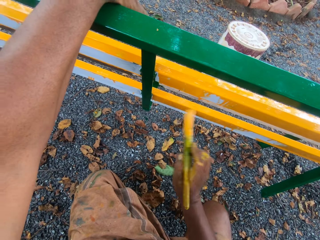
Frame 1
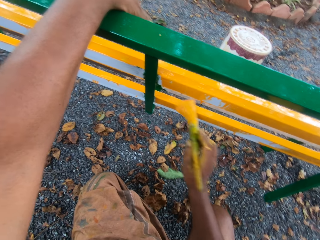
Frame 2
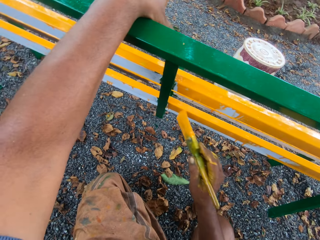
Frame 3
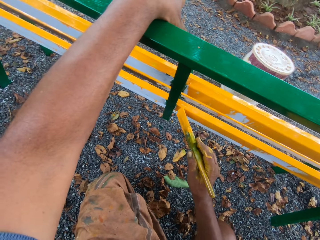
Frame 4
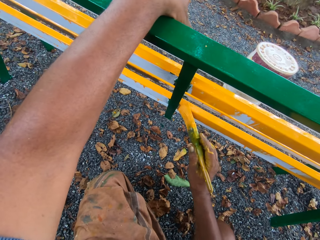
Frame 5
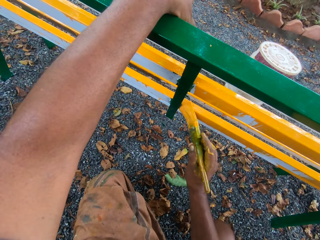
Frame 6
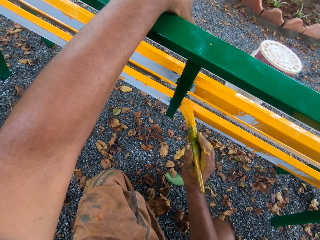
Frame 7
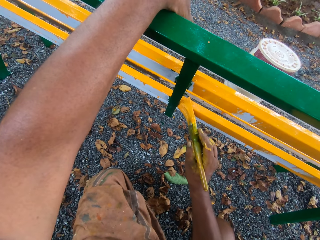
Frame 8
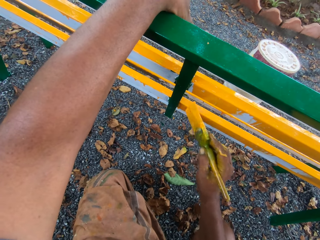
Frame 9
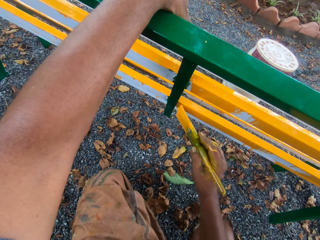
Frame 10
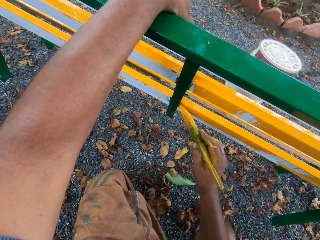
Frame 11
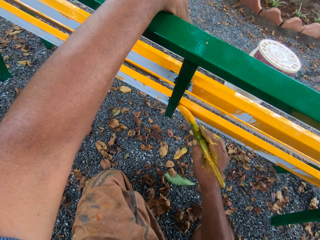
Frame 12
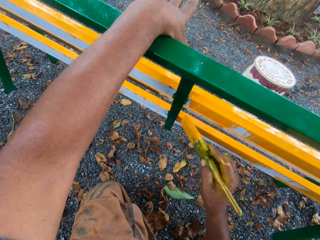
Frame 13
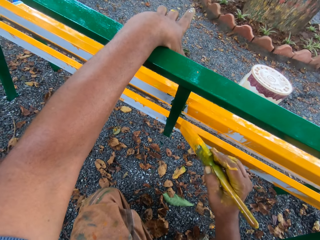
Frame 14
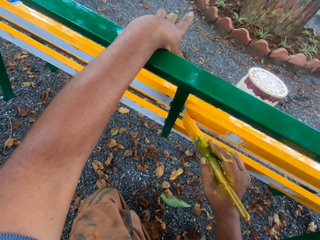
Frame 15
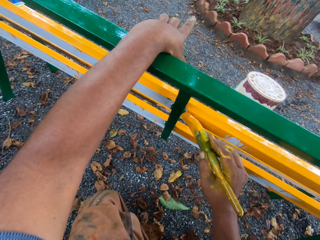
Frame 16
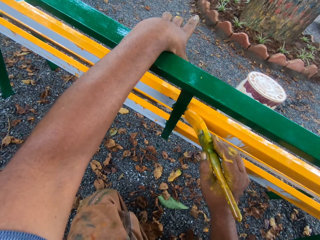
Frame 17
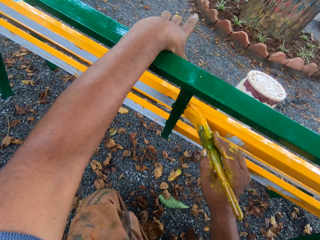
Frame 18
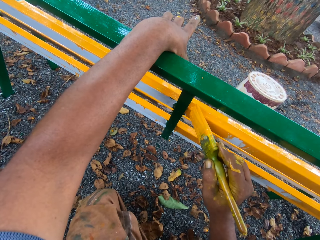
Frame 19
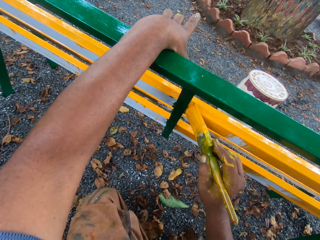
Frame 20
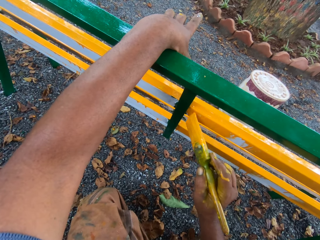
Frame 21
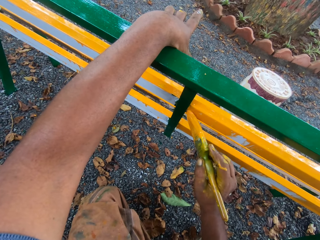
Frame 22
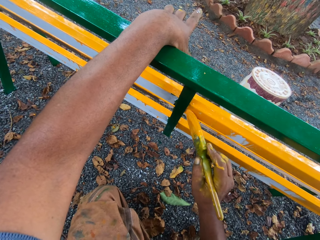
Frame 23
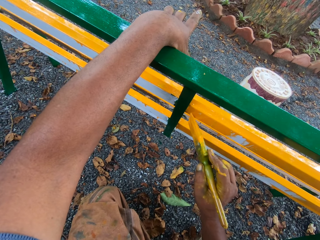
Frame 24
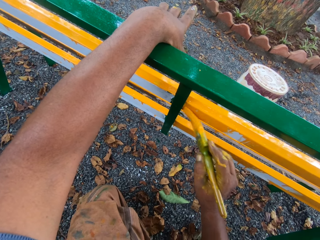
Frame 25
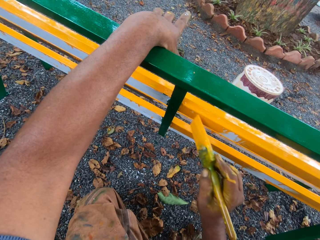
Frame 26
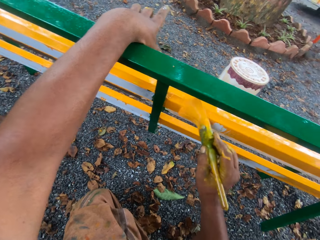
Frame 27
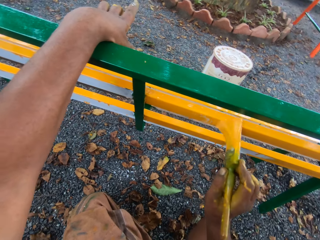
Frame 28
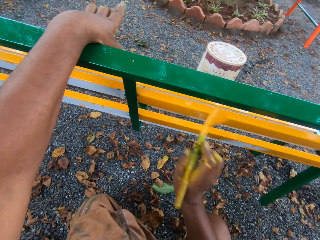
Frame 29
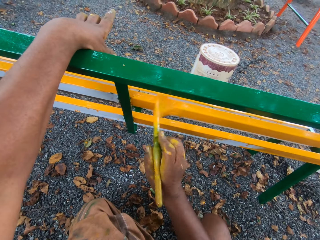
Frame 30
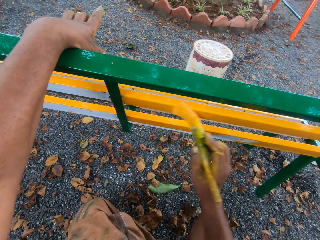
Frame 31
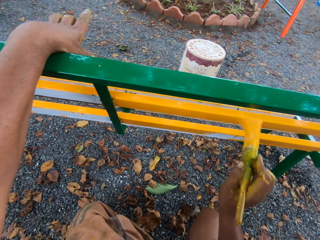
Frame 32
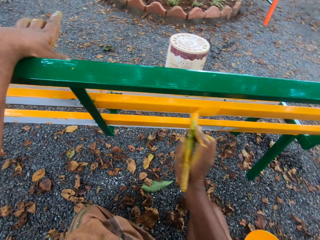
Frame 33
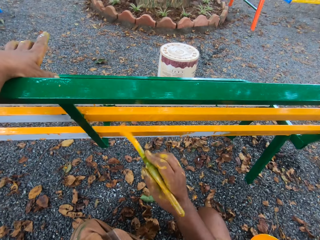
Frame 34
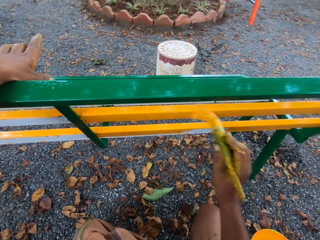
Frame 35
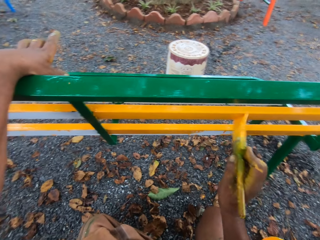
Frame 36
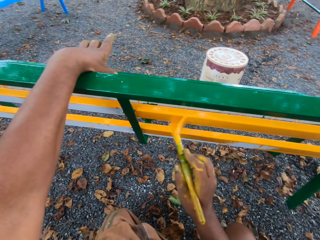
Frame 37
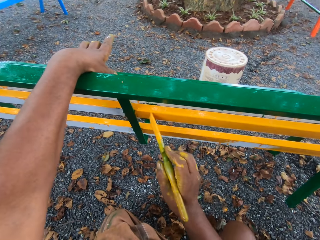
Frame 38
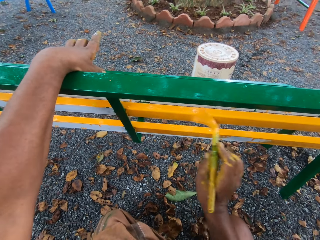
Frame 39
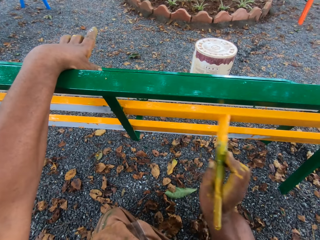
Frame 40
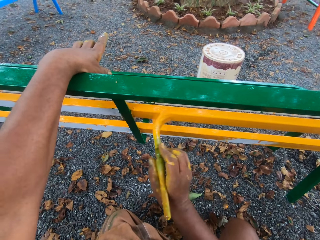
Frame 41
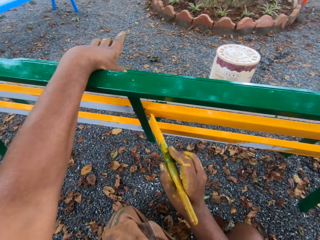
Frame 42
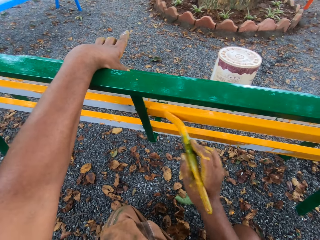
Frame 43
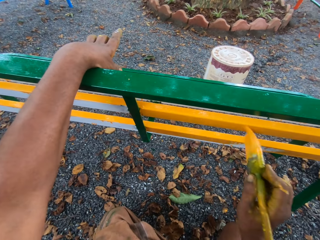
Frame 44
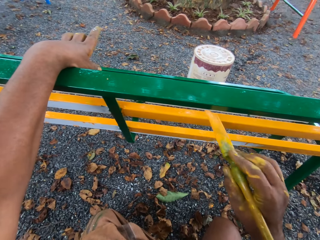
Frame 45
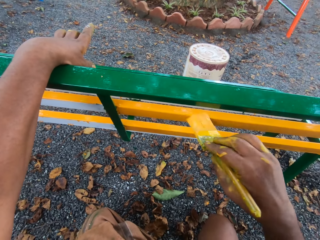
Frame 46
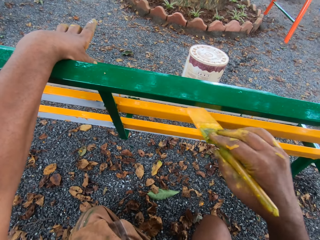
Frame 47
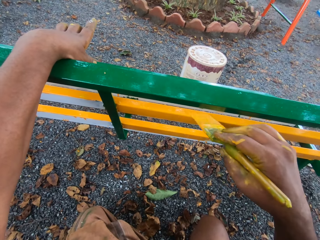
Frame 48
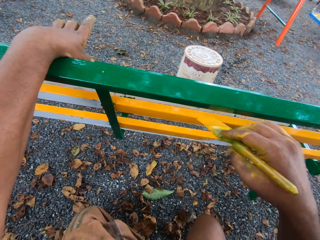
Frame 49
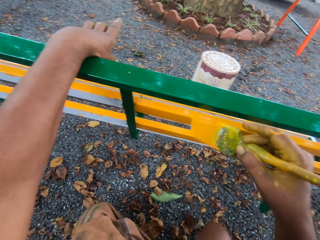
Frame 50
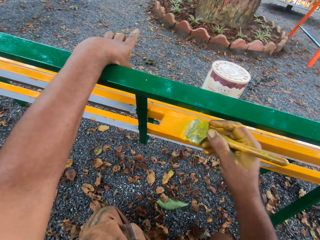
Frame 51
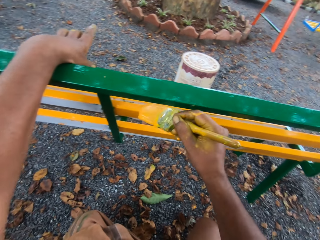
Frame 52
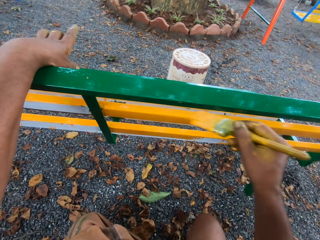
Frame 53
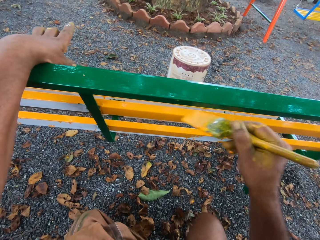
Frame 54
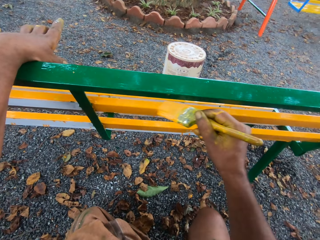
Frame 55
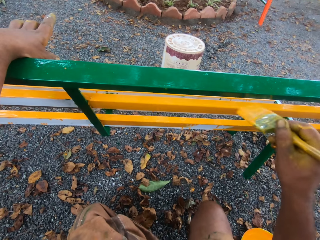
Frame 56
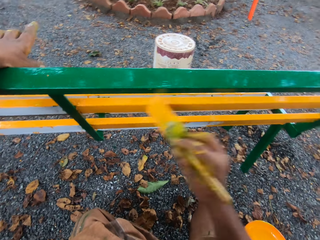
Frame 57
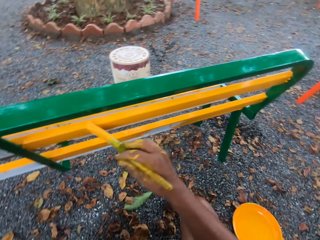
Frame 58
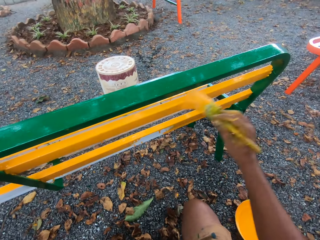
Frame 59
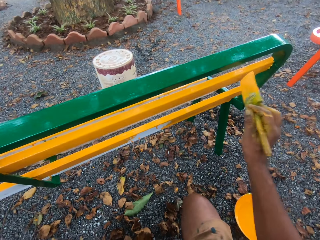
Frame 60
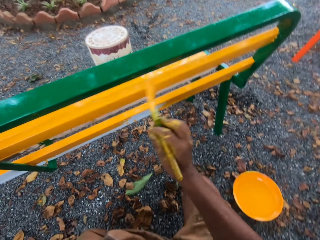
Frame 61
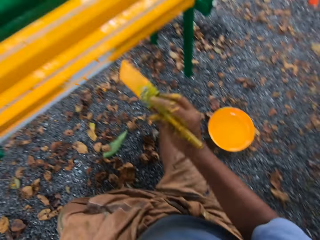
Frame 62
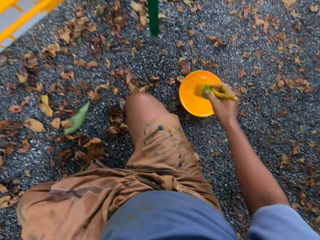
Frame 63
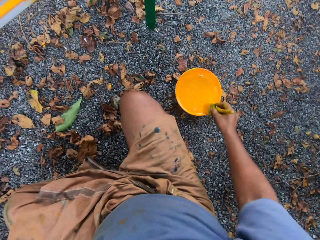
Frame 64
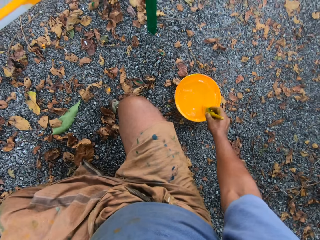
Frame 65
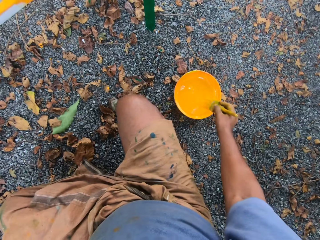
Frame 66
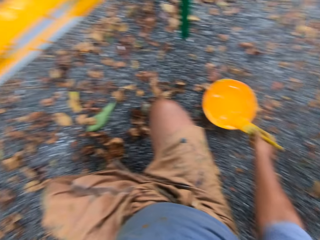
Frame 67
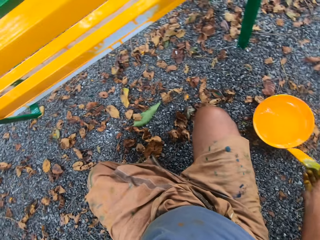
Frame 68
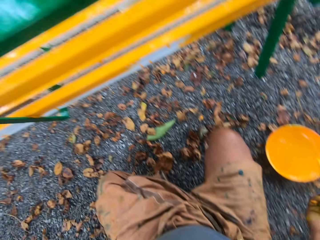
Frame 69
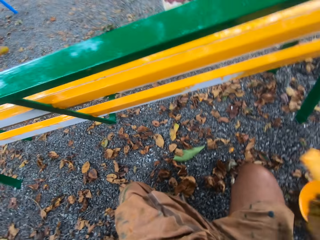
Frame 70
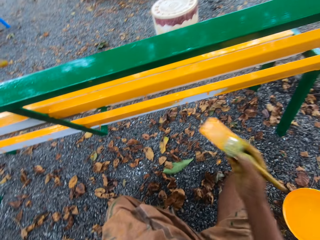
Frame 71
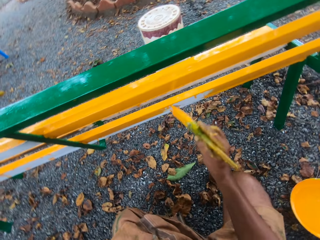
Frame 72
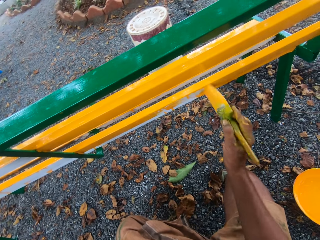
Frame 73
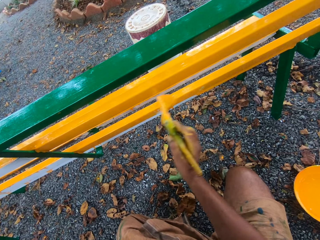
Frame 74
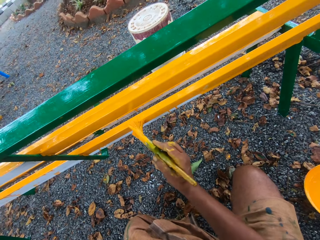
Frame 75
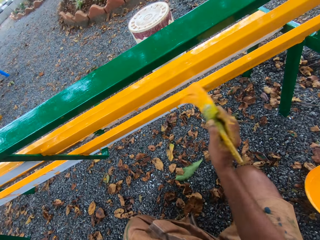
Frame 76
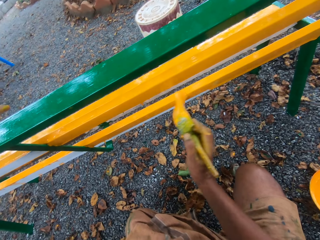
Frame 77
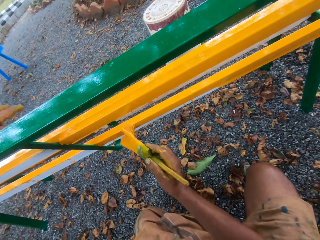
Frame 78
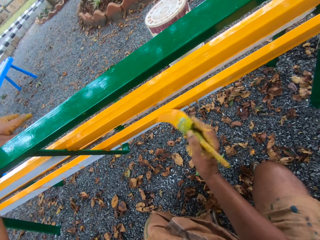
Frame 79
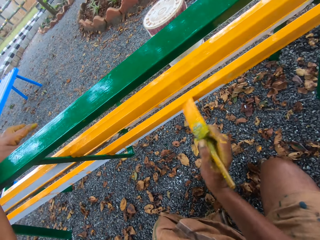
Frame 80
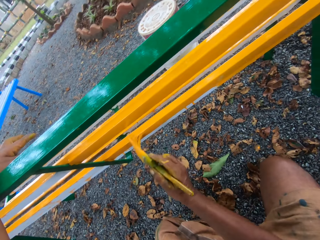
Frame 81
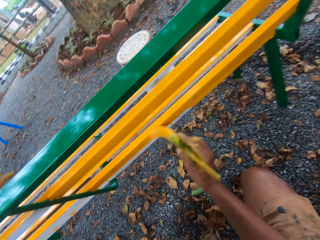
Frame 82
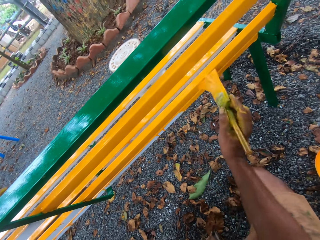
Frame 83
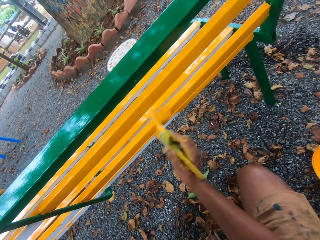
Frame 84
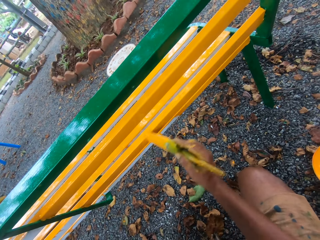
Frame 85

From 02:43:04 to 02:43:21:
The camera wearer dips the brush into the paint container. They paint the bench with the brush.

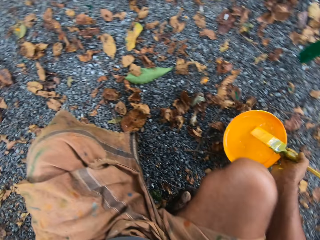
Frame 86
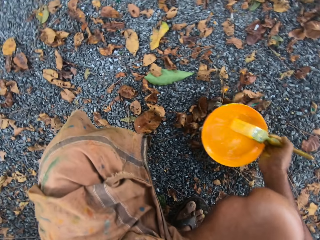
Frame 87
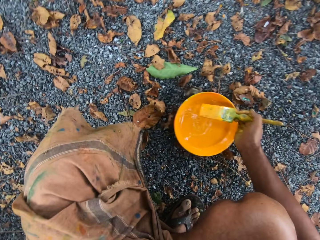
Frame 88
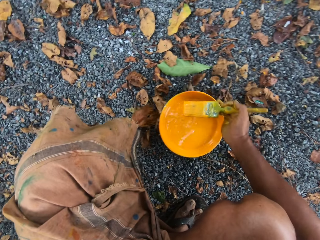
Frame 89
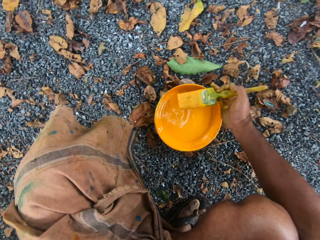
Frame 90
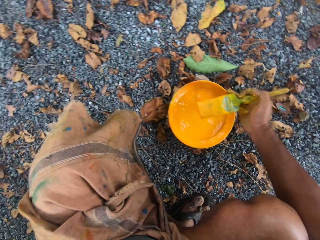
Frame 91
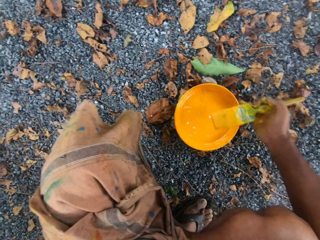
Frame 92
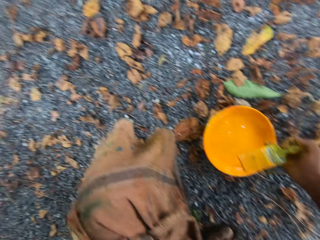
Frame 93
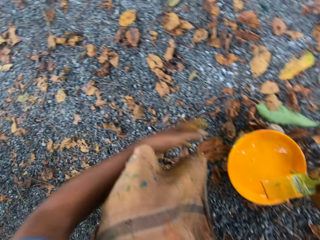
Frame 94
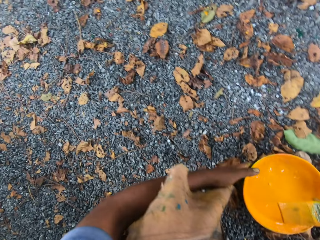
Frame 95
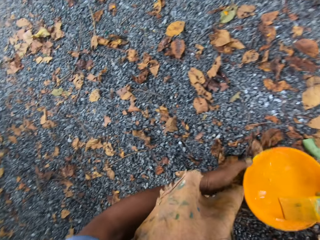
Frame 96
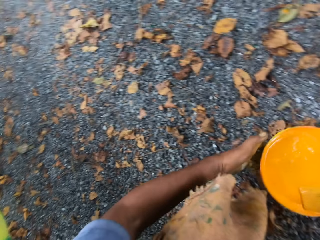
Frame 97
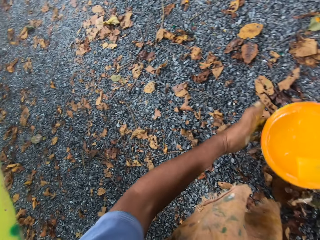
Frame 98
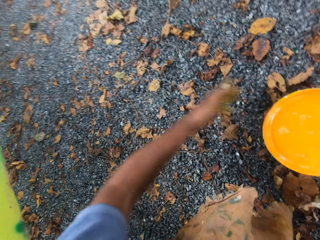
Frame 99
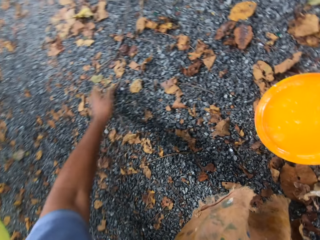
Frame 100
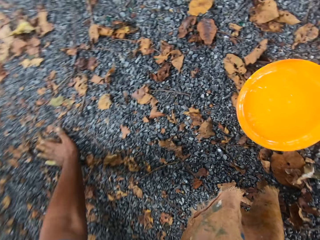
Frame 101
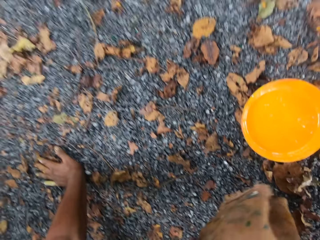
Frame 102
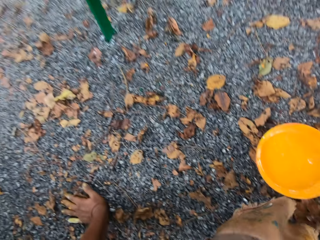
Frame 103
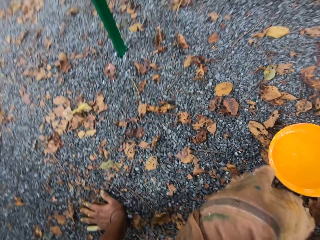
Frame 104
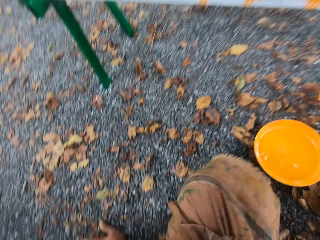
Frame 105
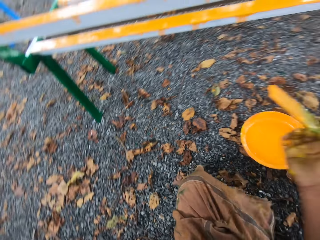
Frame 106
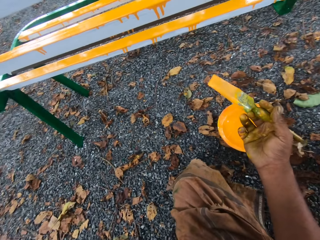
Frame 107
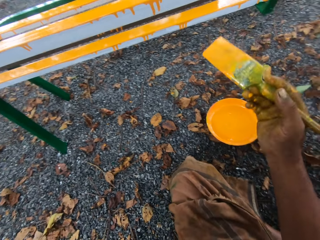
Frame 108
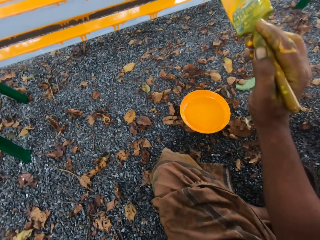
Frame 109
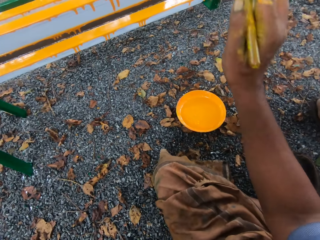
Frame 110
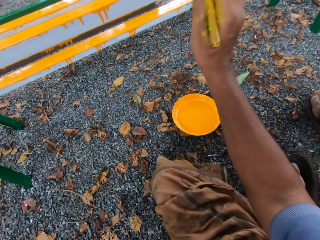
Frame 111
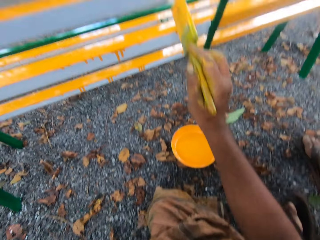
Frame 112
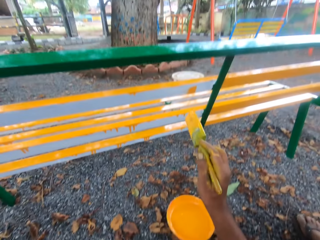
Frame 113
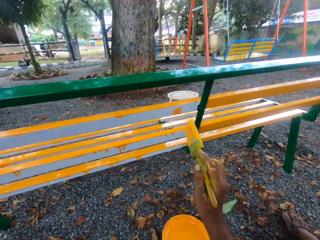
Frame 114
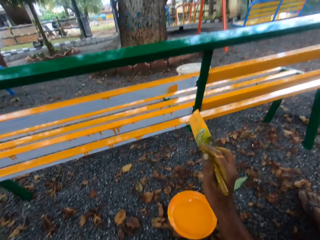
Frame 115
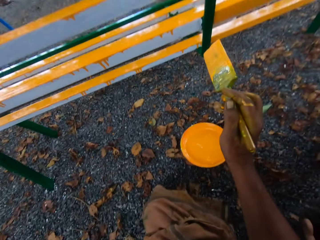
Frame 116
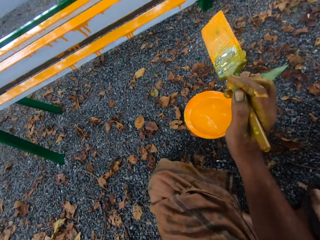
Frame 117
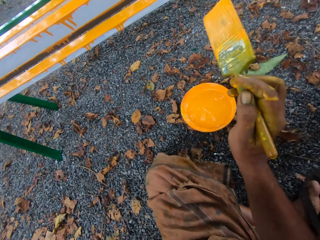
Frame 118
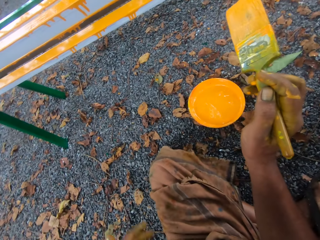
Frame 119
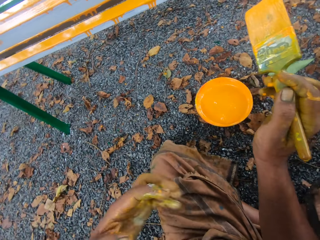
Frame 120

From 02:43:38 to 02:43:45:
The camera wearer moves the dish of paint. They move the brush to the face. They touch the ground. They paint the bench with the brush.
